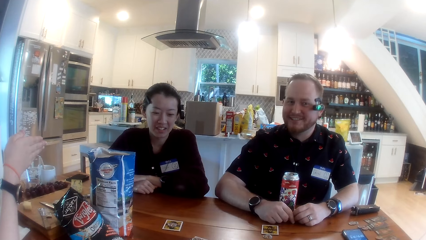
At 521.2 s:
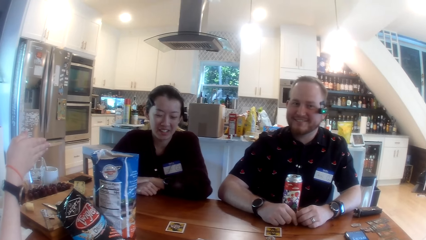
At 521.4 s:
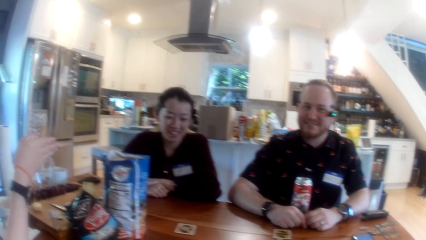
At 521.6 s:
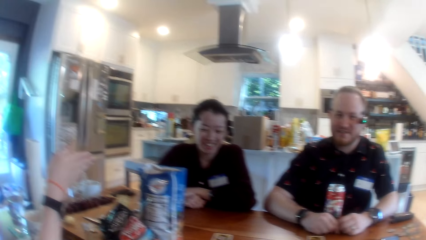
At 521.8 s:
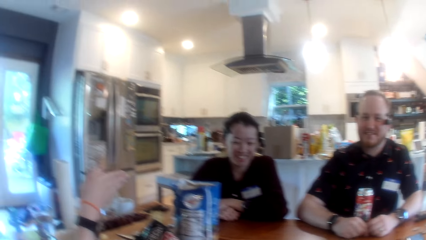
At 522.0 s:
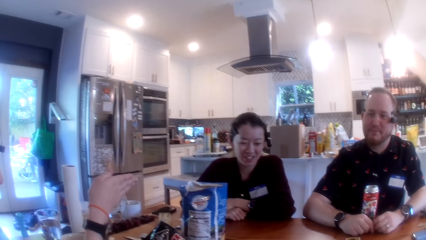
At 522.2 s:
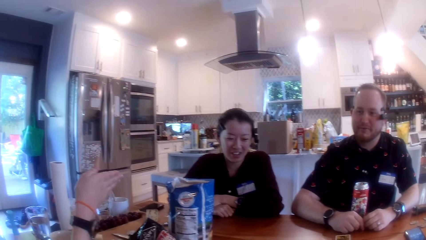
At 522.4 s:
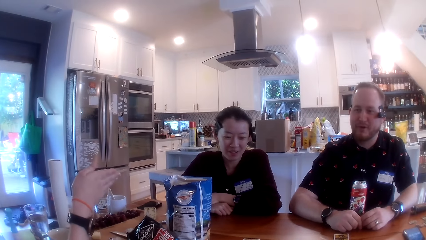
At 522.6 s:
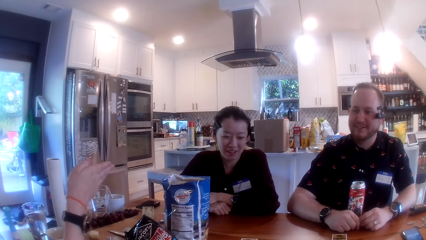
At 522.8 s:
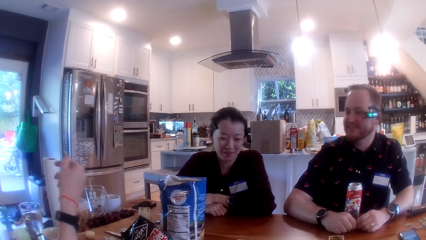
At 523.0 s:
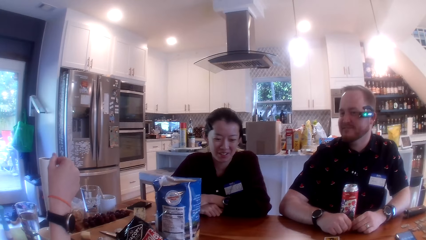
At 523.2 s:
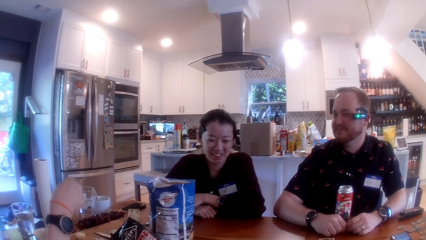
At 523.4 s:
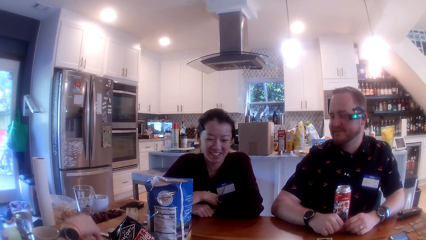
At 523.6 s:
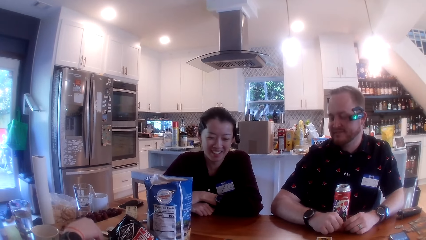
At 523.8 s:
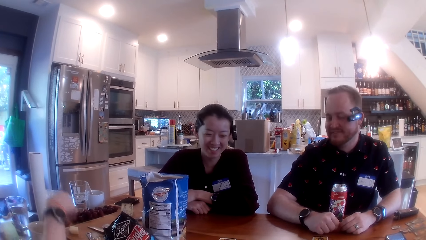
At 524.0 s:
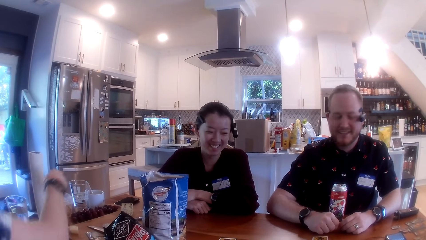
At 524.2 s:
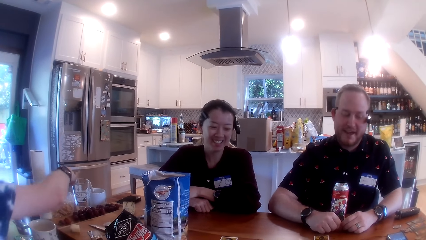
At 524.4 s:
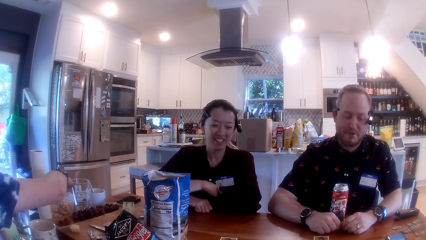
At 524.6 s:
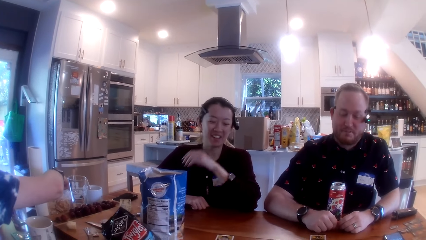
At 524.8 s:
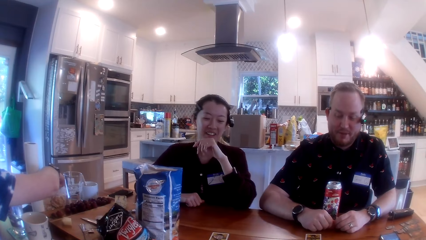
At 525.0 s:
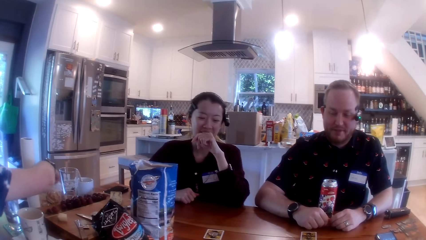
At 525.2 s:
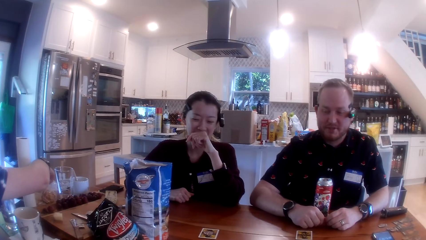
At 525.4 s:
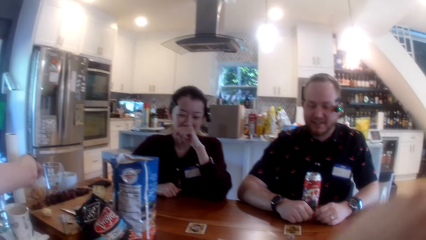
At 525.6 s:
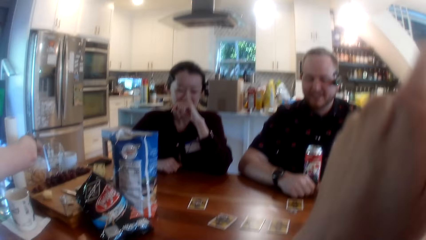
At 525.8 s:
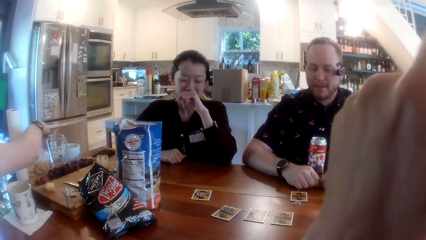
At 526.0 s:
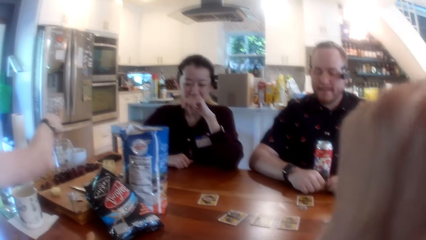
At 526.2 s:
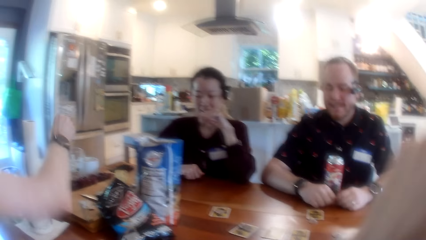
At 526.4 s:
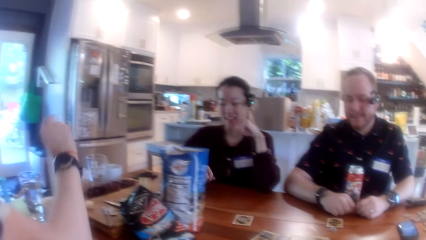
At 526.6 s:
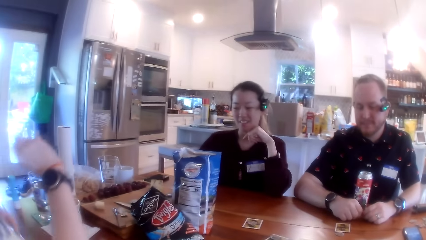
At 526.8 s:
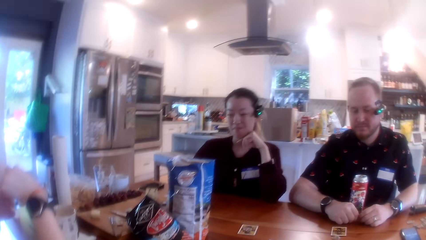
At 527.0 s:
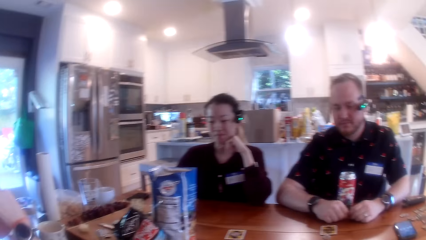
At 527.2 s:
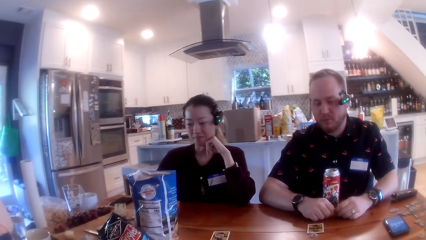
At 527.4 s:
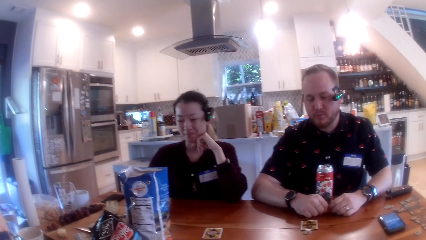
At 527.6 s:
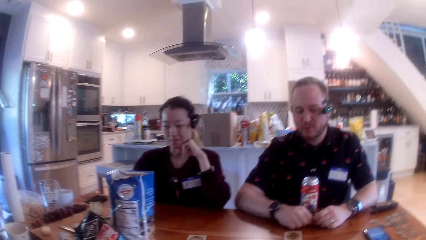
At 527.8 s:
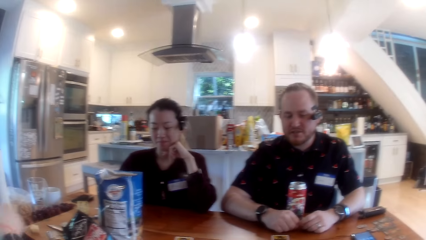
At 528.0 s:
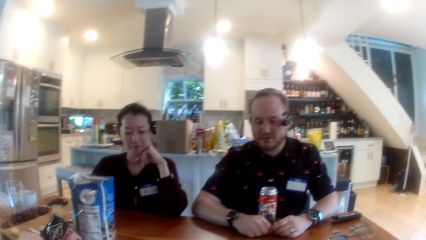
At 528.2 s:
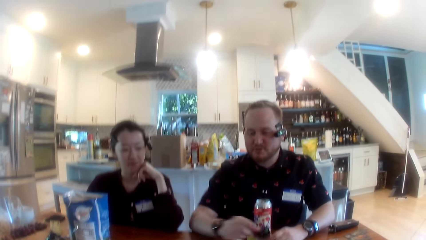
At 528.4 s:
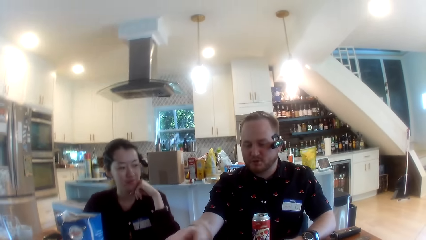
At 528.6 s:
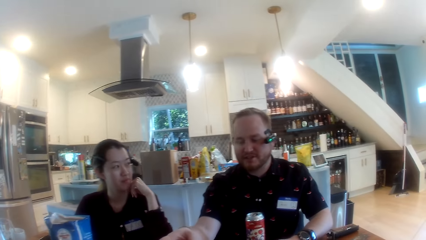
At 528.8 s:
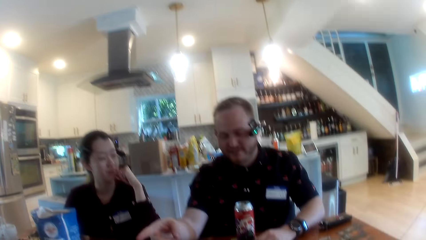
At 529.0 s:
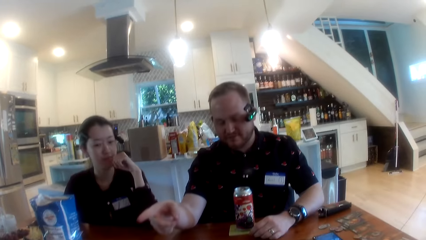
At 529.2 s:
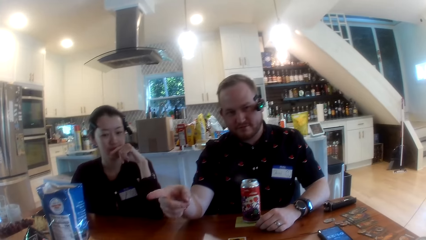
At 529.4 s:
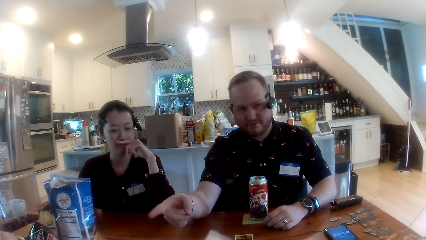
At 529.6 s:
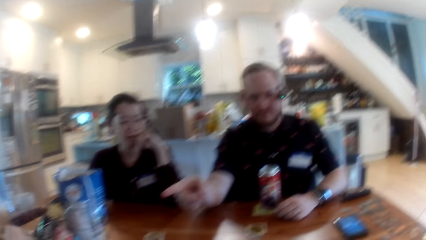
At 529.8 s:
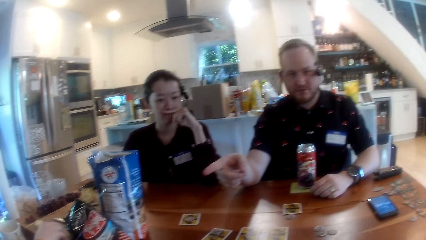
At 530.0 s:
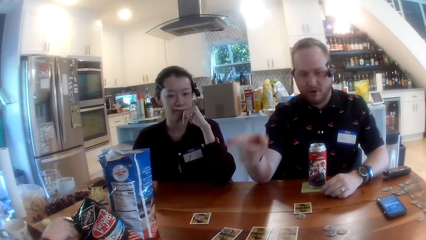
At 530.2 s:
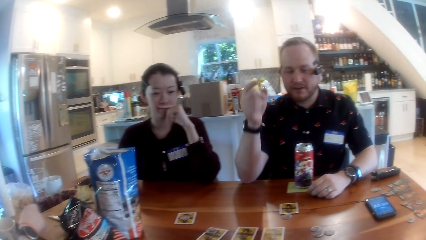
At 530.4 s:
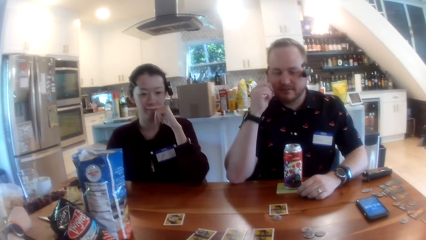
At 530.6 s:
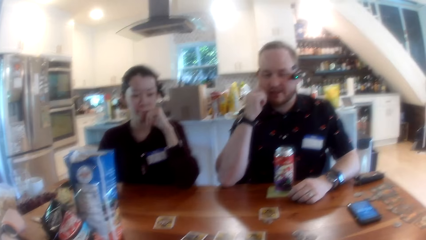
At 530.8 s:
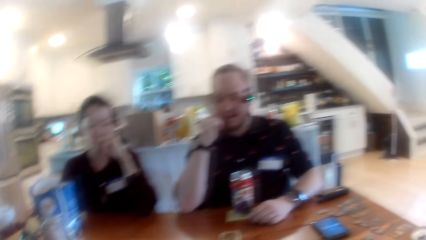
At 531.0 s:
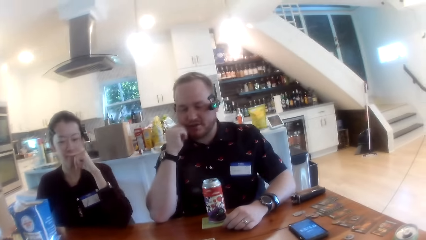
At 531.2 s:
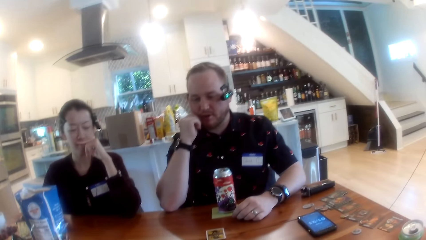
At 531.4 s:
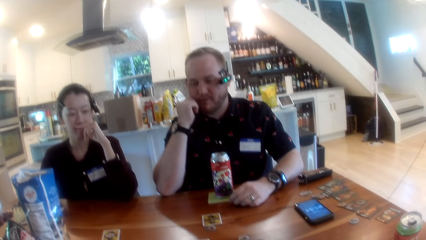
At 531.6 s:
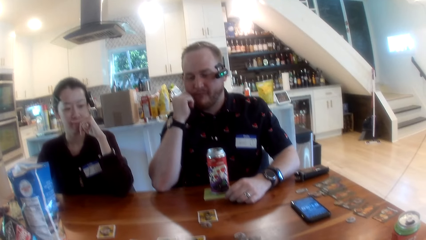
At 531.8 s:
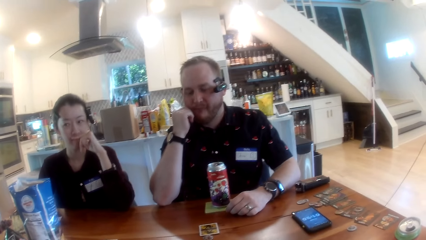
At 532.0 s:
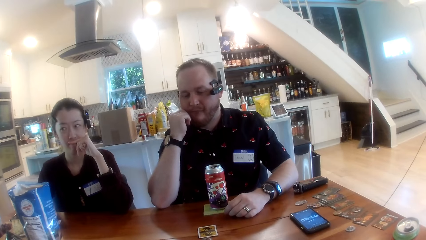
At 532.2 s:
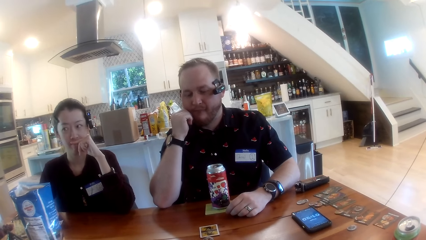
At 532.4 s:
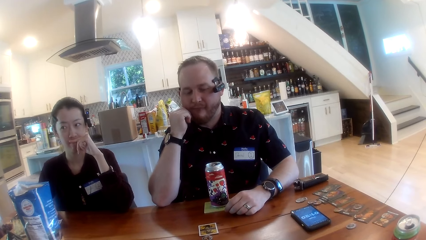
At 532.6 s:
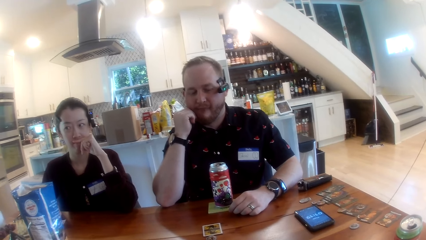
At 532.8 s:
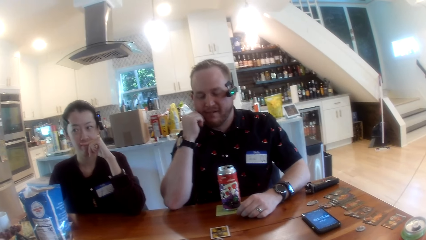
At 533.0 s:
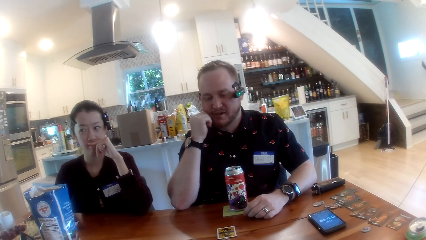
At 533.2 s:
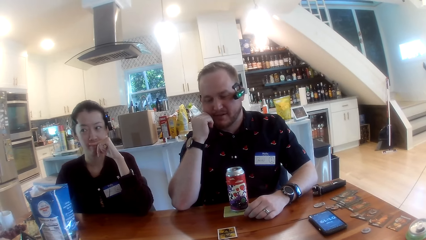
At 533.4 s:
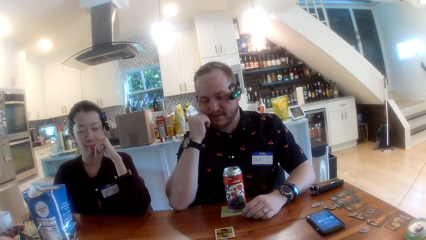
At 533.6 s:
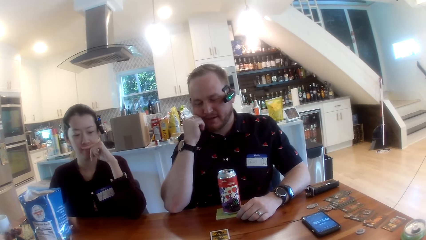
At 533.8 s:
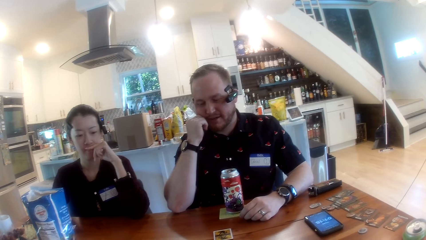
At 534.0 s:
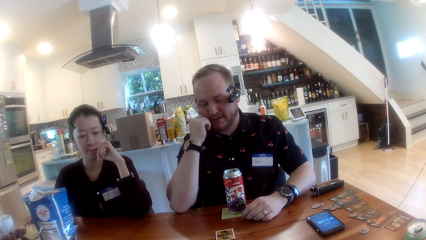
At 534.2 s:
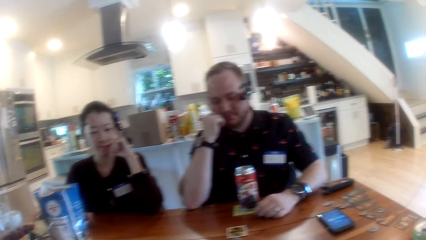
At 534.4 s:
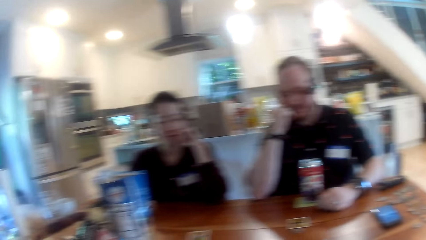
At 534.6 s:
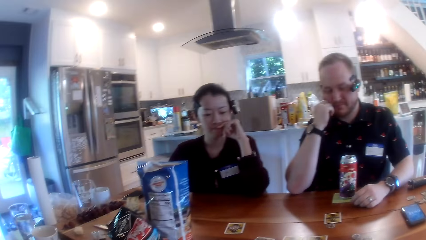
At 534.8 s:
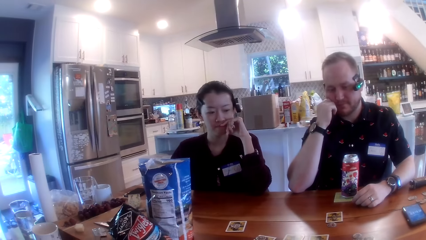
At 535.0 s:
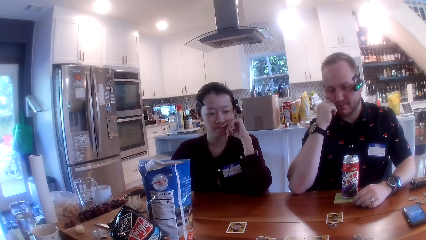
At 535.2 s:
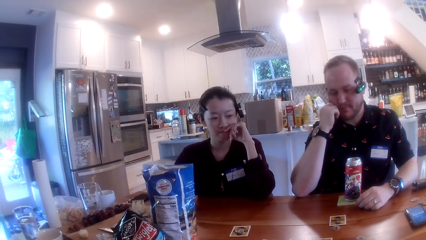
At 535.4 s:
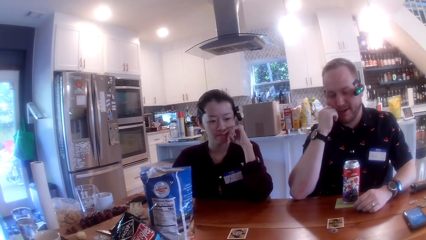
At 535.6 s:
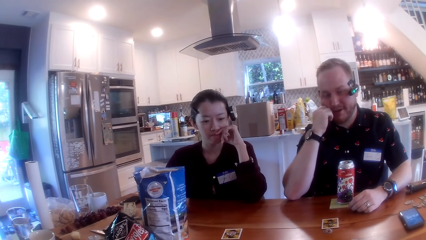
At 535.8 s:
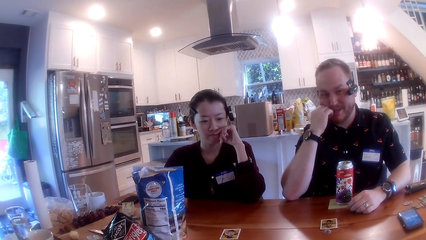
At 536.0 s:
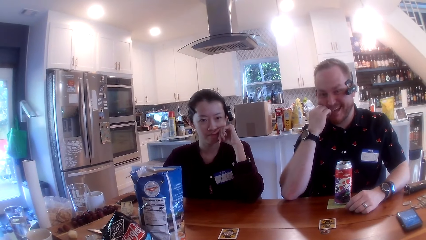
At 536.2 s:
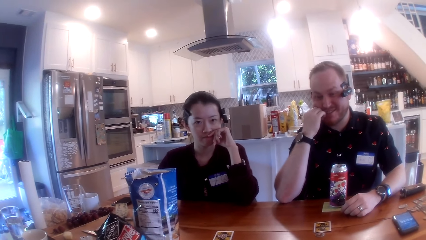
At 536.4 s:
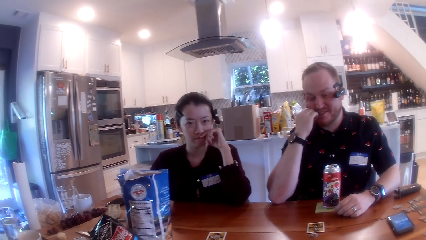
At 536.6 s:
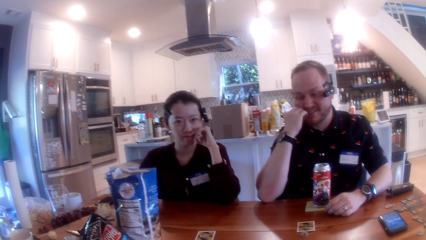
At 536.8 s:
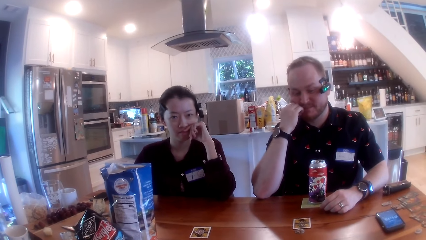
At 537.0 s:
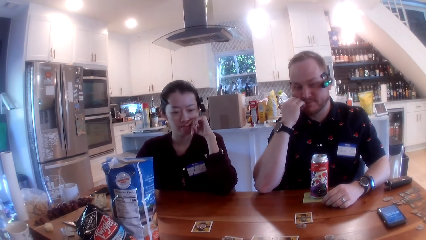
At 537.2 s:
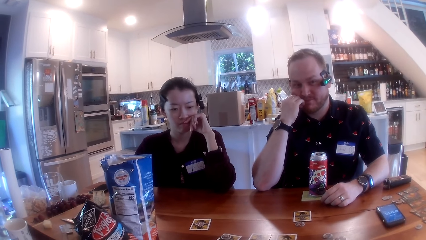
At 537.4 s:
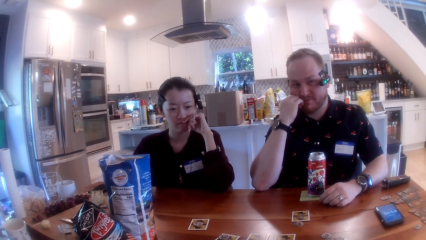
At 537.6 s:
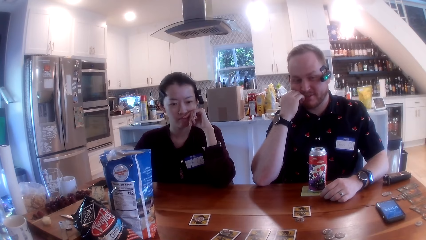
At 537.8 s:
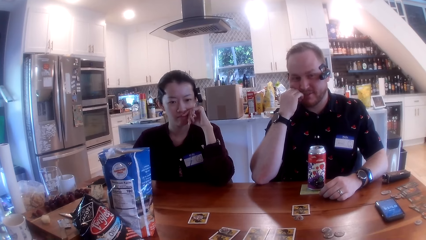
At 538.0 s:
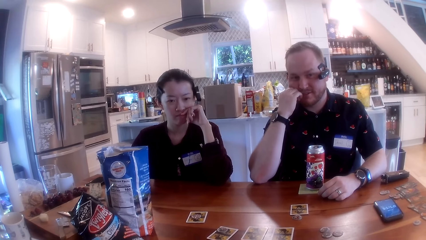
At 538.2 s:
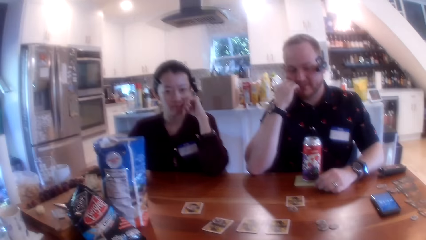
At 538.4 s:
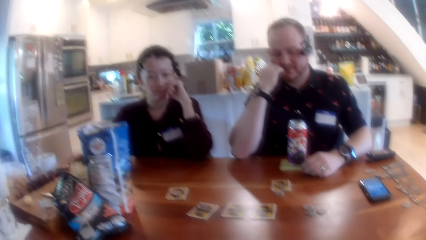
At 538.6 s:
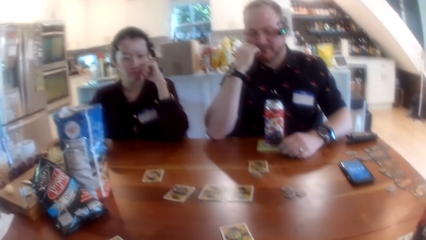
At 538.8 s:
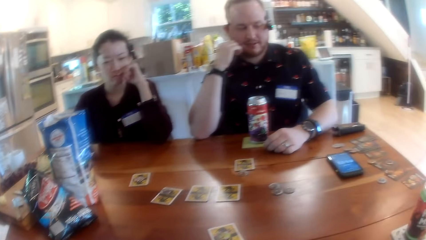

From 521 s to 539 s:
A woman takes chips from the nylon bag with her right hand. A man moves his hand.
